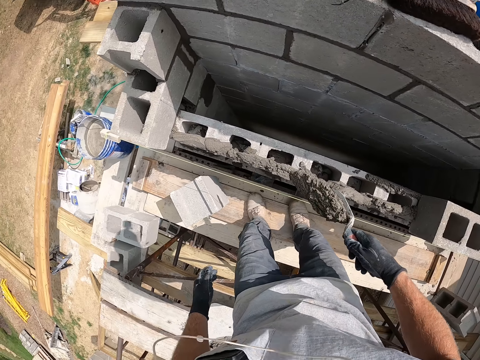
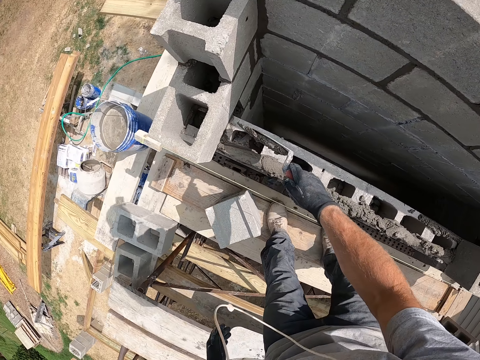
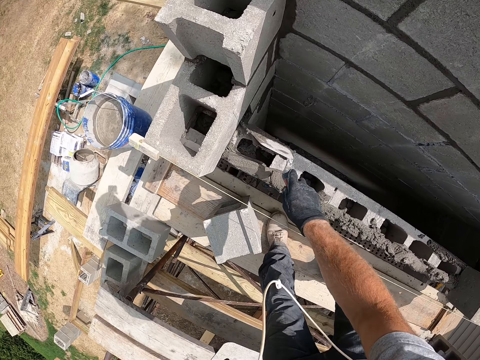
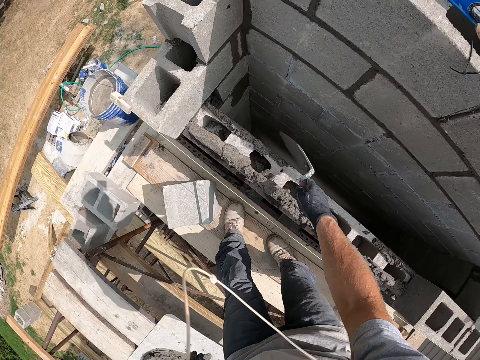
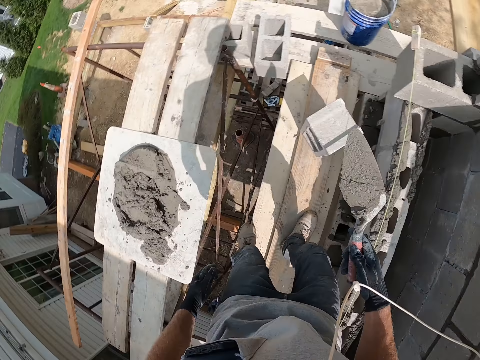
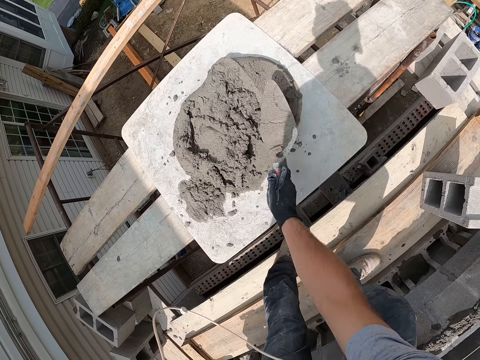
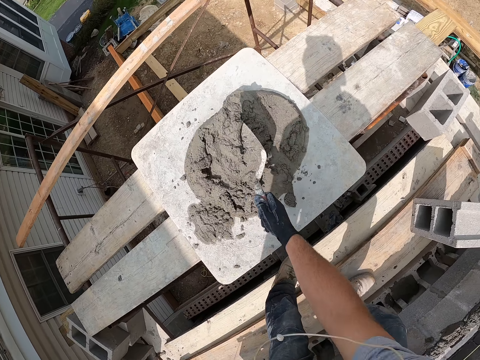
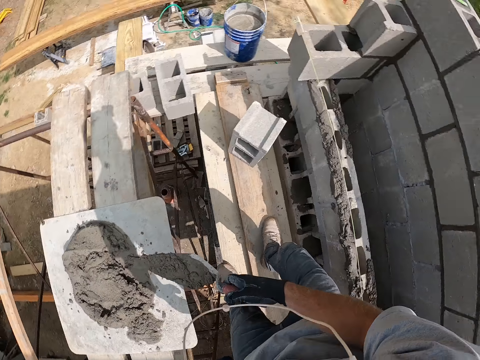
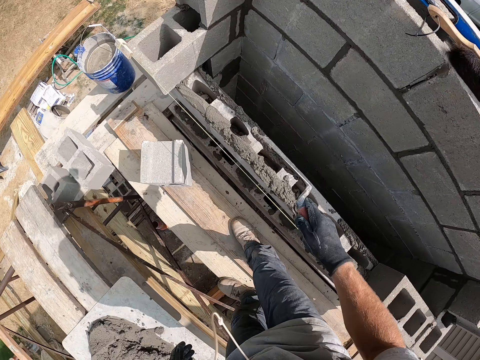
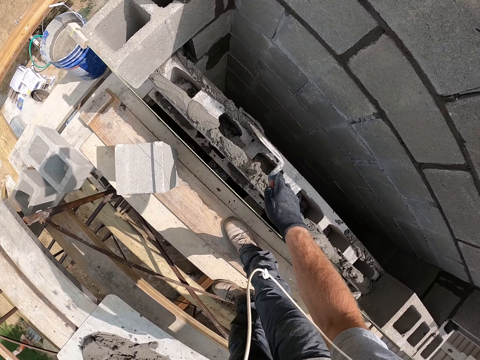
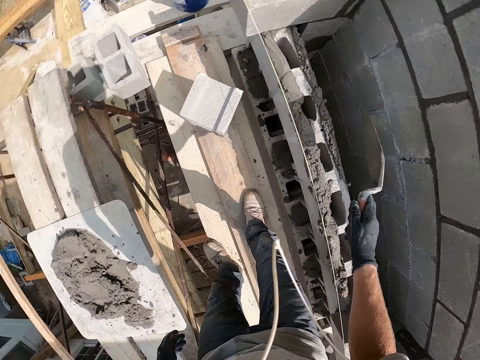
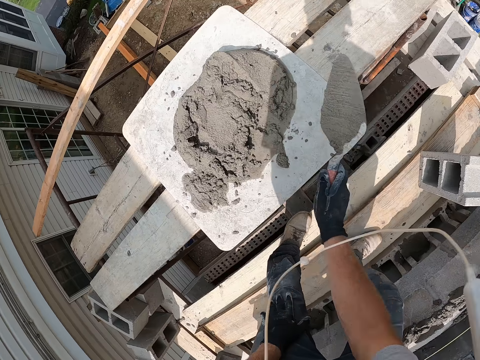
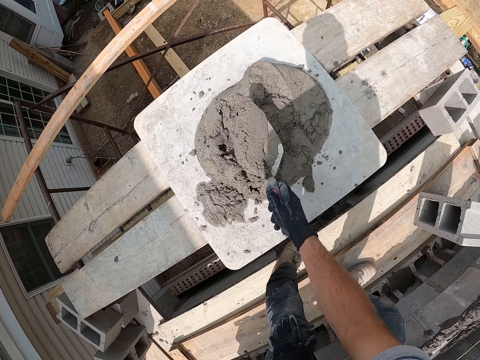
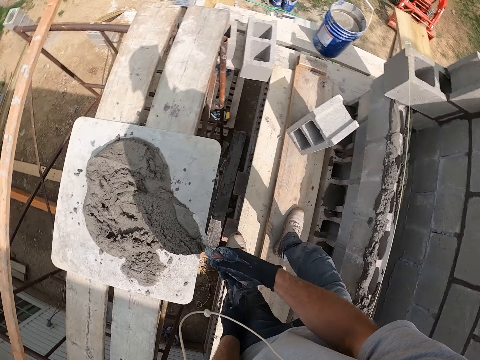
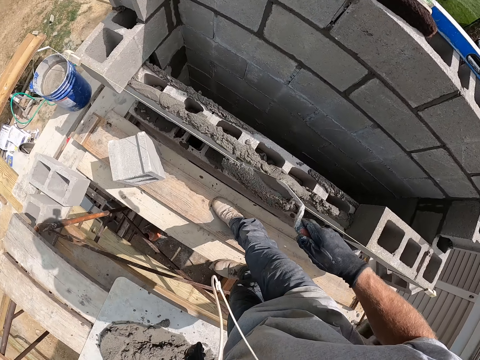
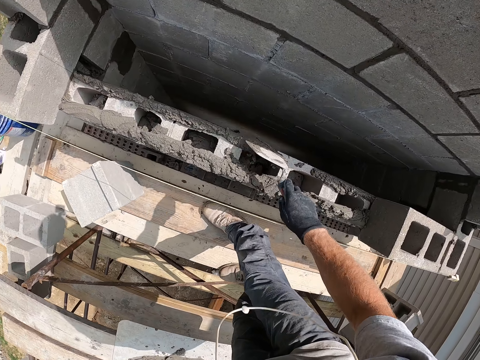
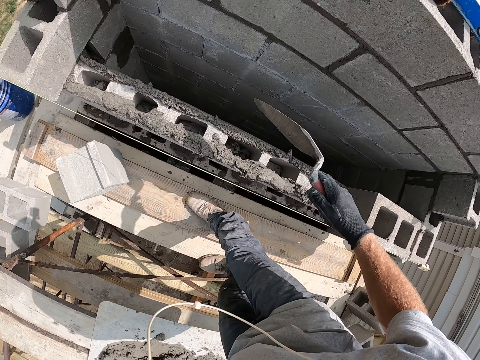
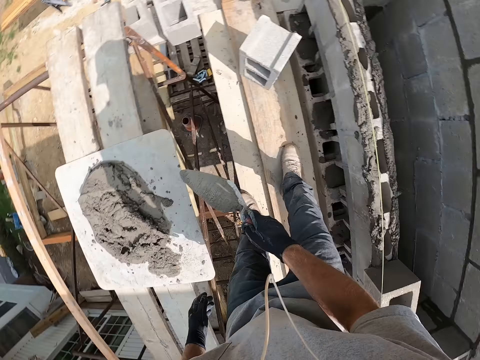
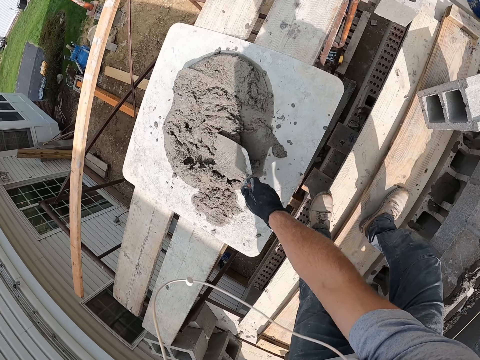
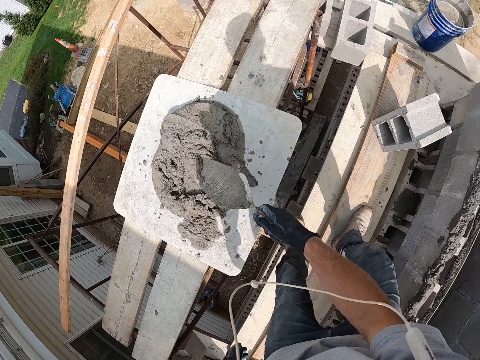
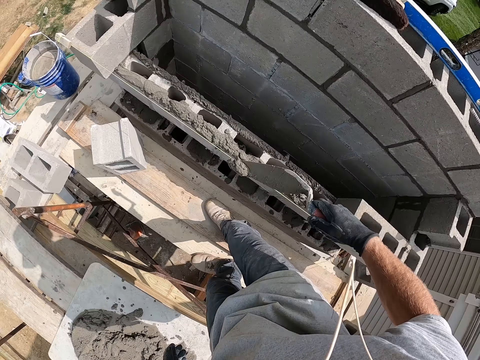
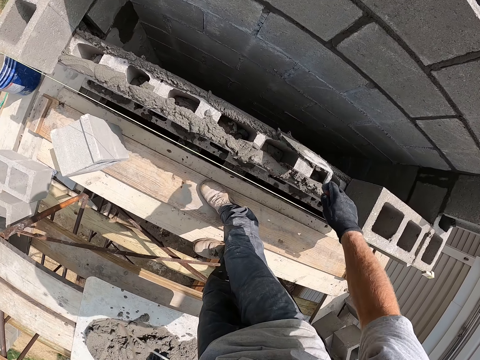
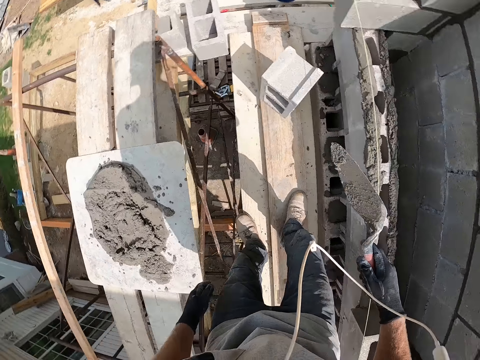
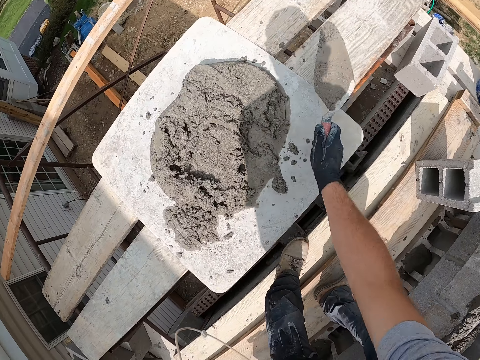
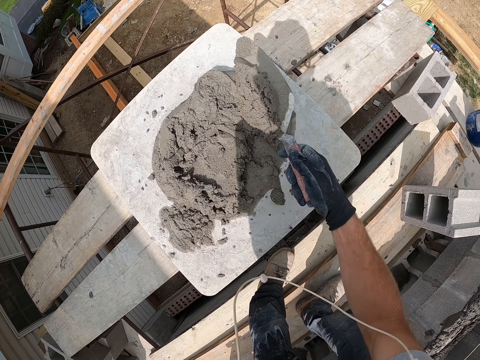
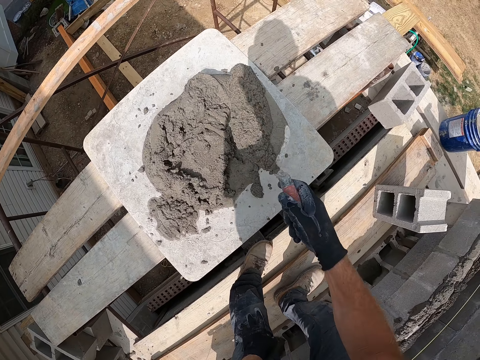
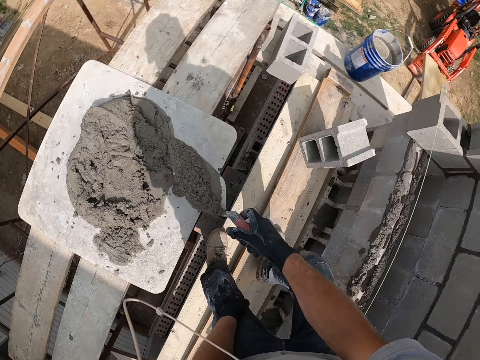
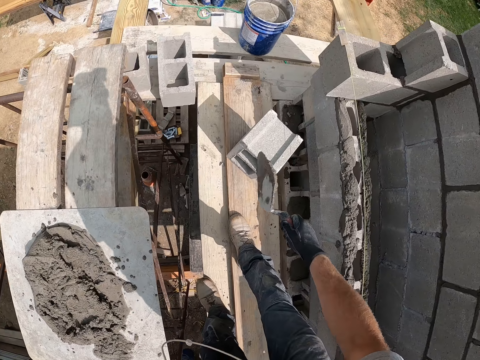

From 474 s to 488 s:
The camera wearer holds the trowel. They put the concrete or cement mortar on the concrete blocks or brick. They hold the trowel. They scoop the cement mortar with the trowel. They spread the cement mortar on the brick. They scoop the cement mortar with the trowel. They hold the trowel. They spread the cement mortar on the brick. They scoop the cement mortar with the trowel. They spread the cement mortar on the brick. They scoop the cement mortar with the trowel. They shake the trowel.

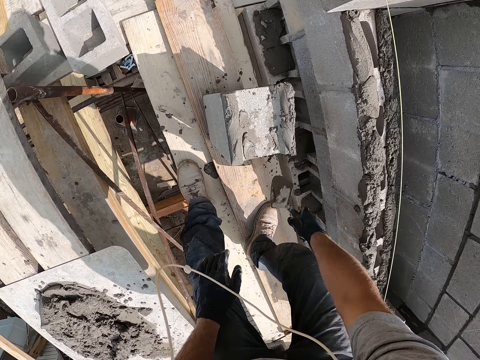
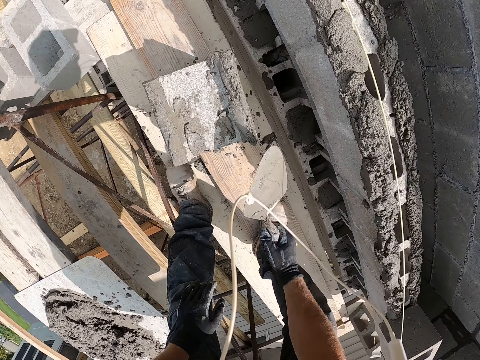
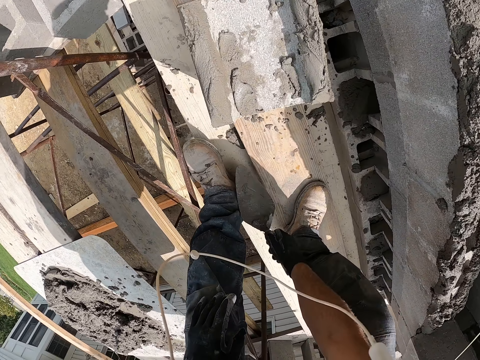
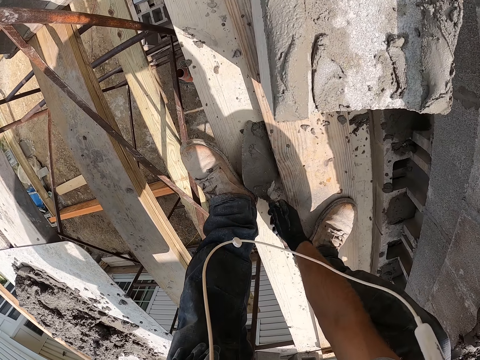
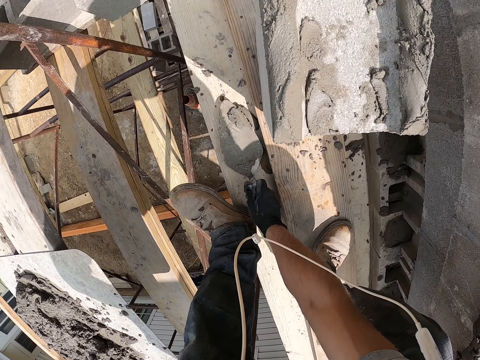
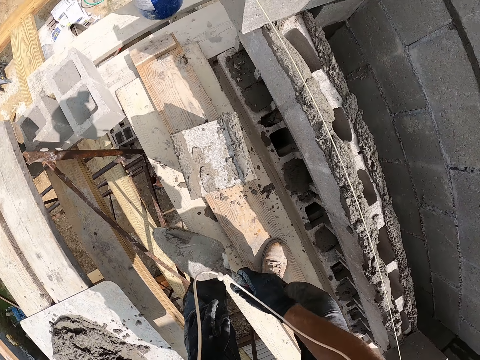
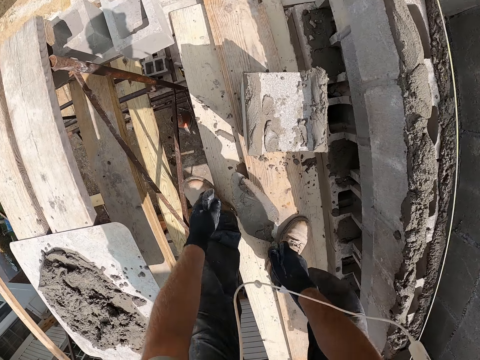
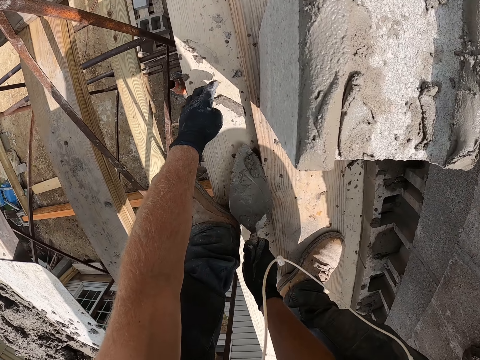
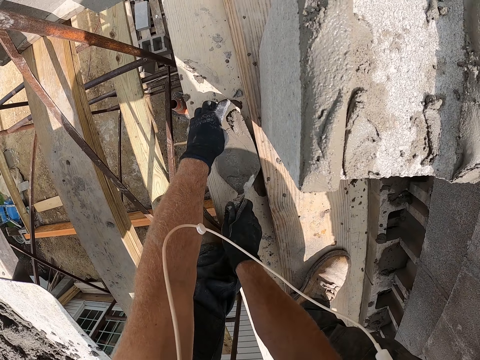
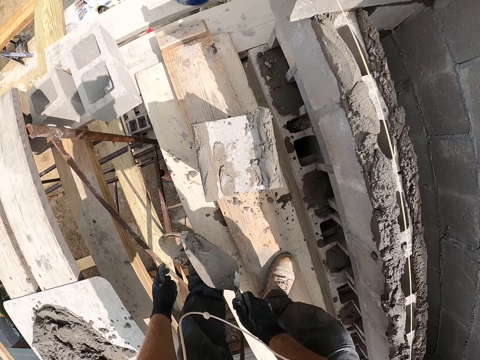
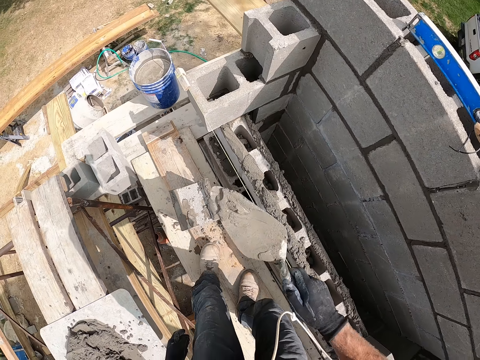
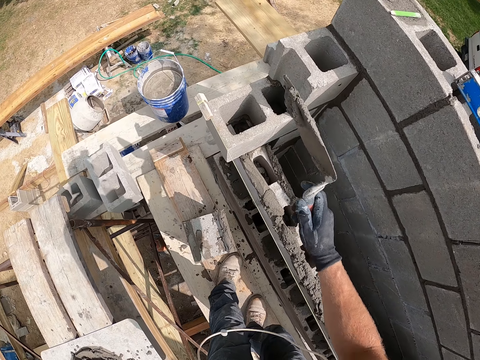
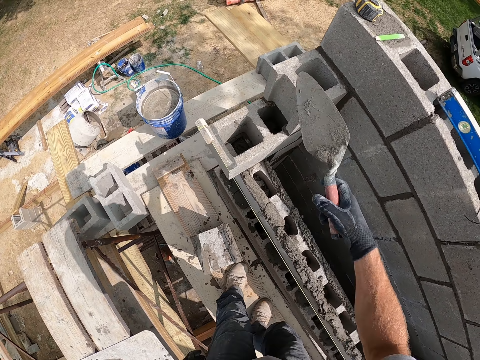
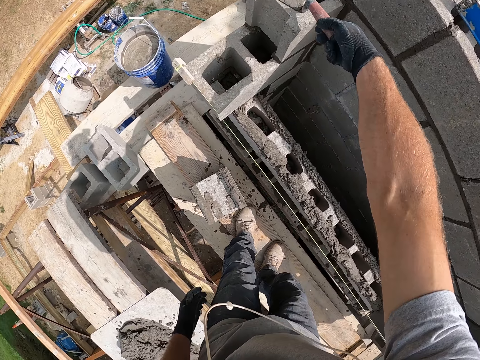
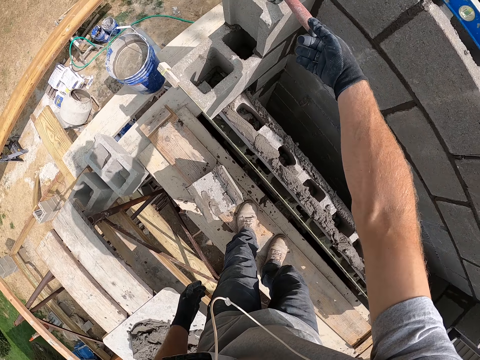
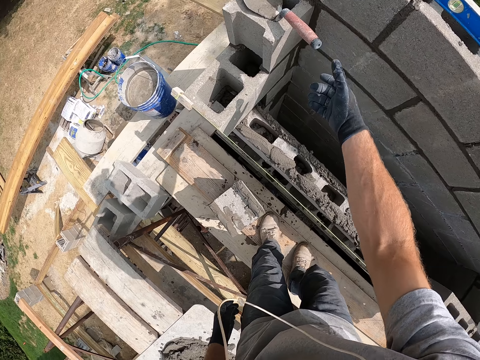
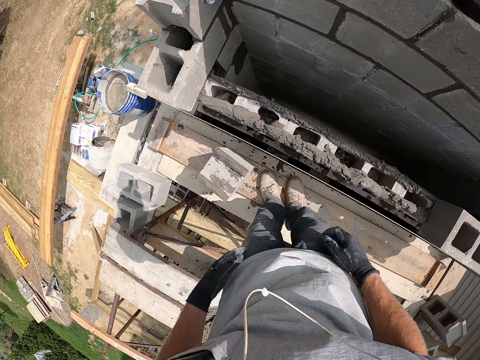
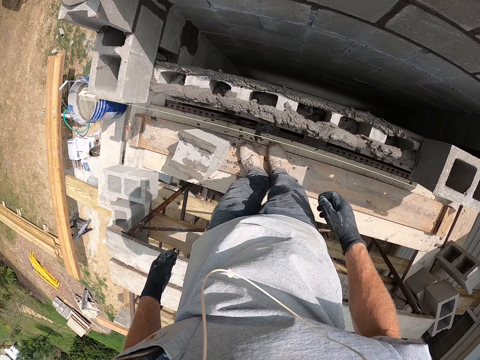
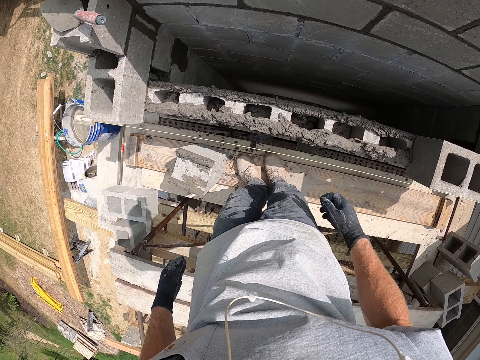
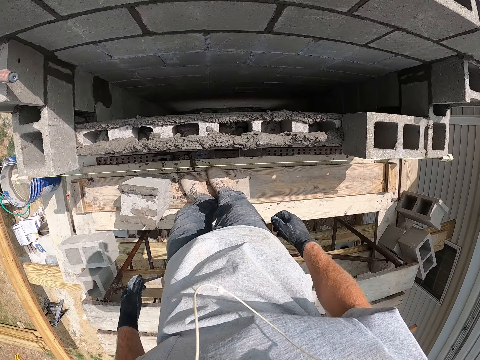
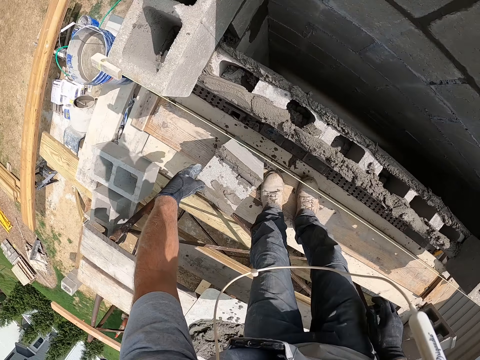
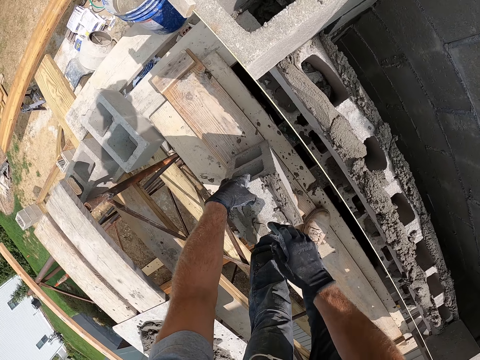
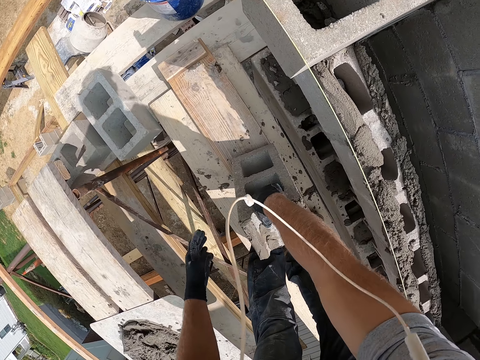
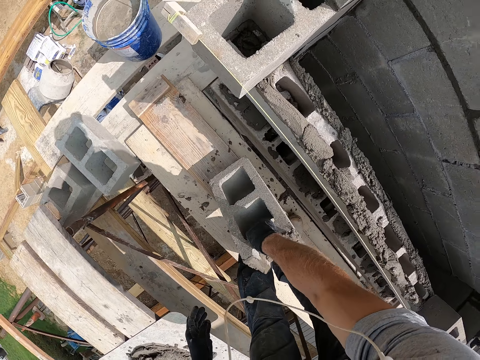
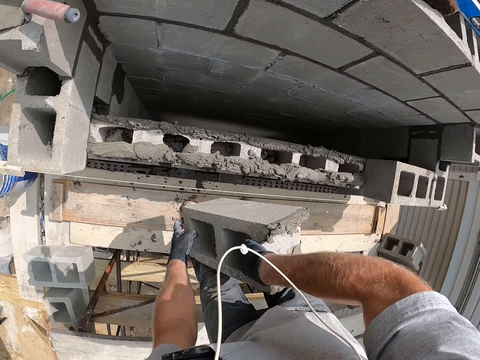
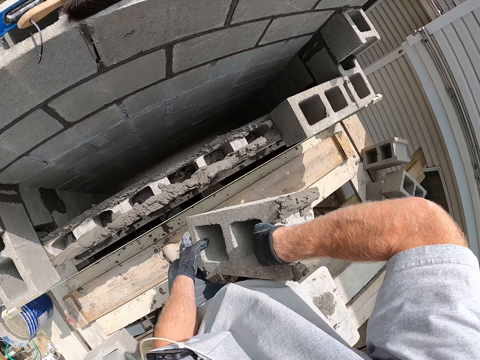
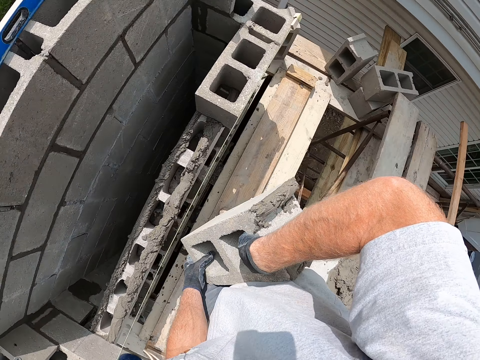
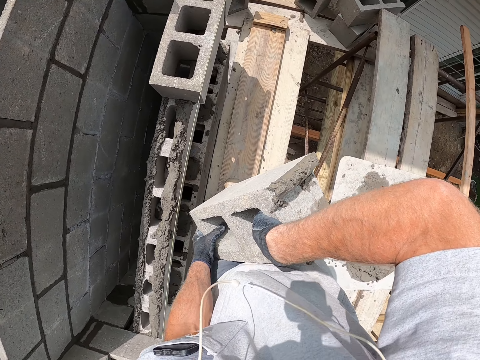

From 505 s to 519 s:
The camera wearer smoothens the concrete blocks with the trowel. They scoop the concrete with the trowel. They hold the trowel. They put the concrete on the concrete block. They put the trowel on the concrete blocks. They stand beside the concrete block. They pick up the concrete block. They hold the concrete block.
